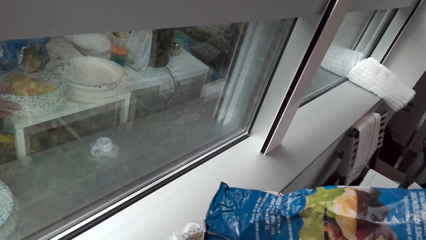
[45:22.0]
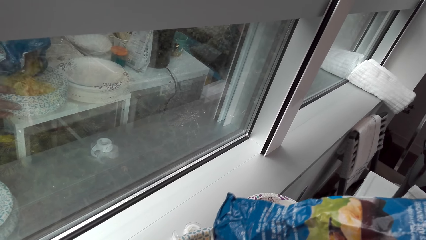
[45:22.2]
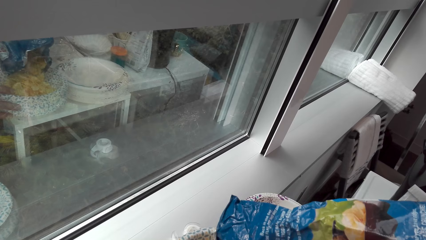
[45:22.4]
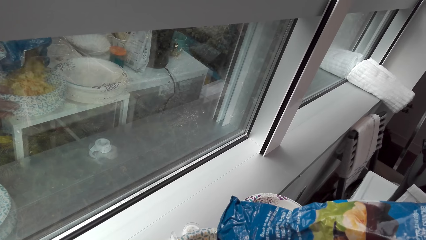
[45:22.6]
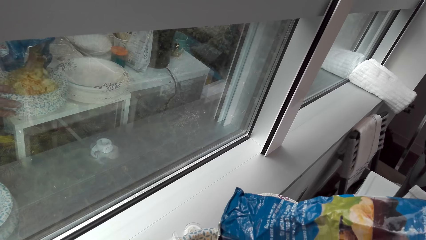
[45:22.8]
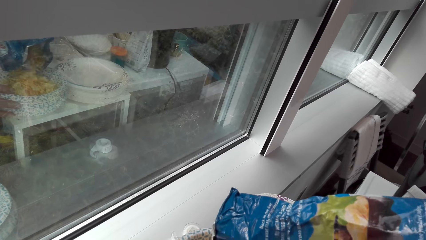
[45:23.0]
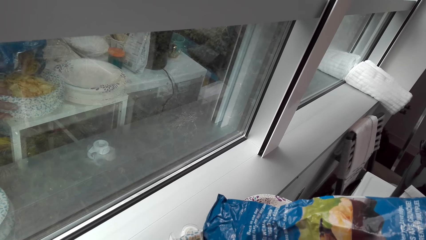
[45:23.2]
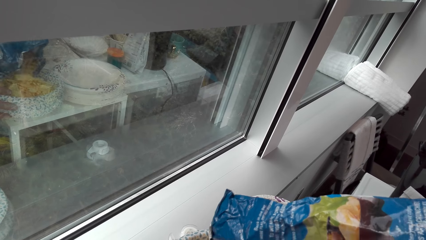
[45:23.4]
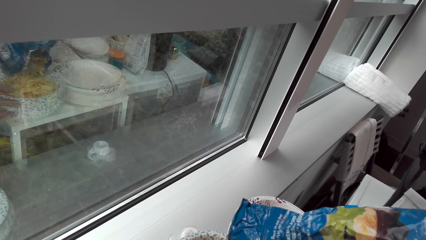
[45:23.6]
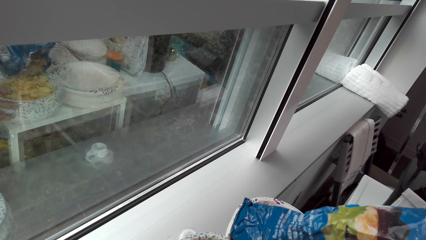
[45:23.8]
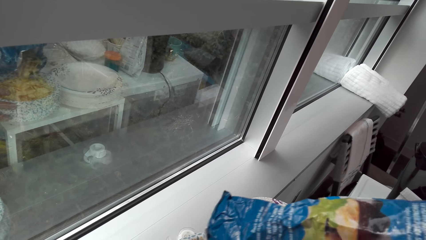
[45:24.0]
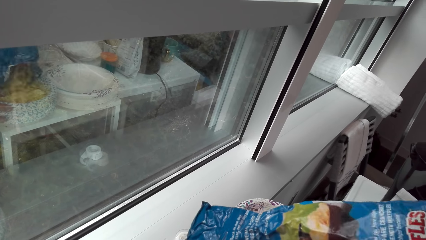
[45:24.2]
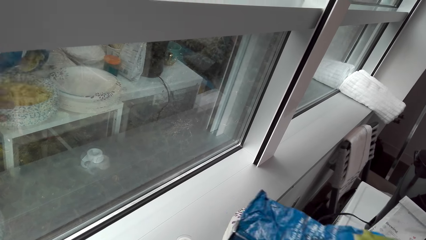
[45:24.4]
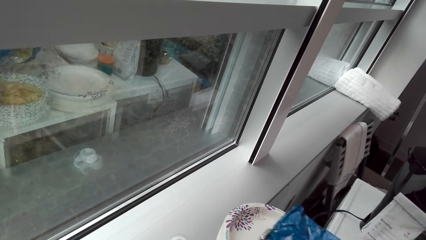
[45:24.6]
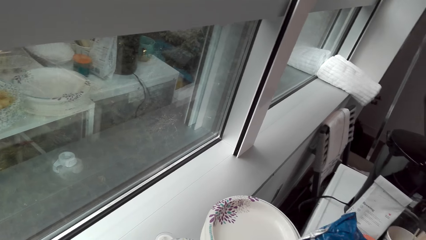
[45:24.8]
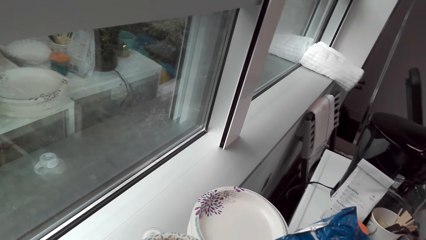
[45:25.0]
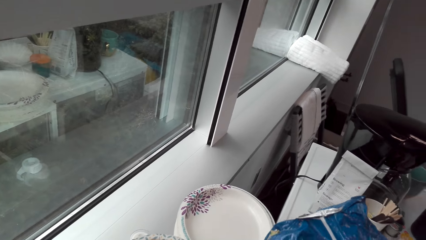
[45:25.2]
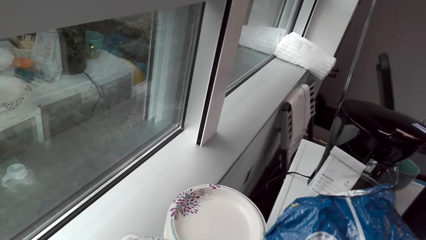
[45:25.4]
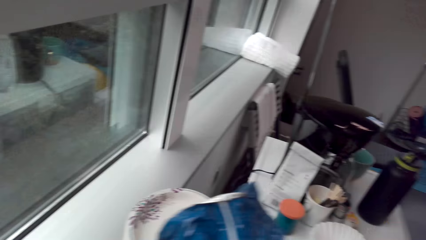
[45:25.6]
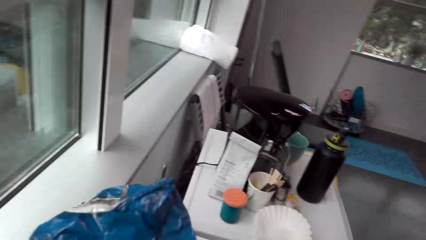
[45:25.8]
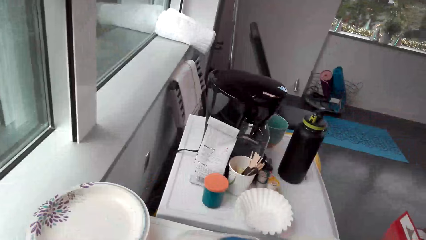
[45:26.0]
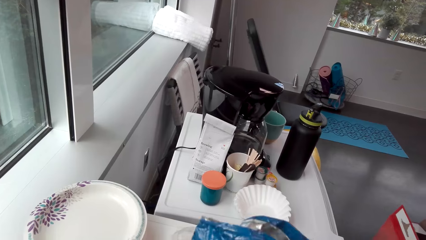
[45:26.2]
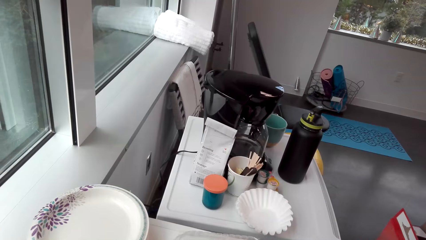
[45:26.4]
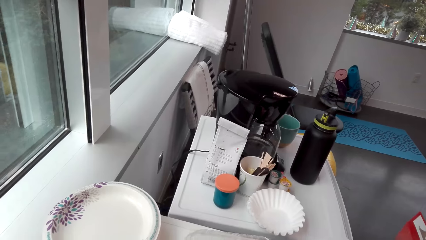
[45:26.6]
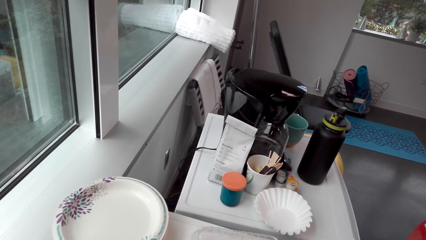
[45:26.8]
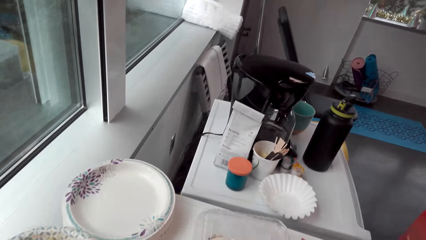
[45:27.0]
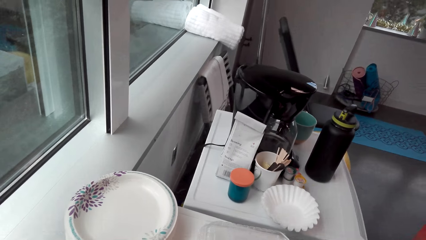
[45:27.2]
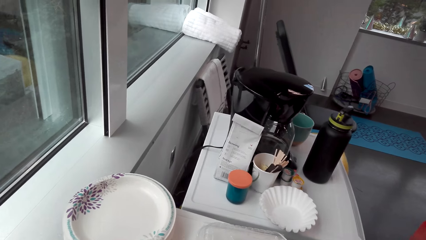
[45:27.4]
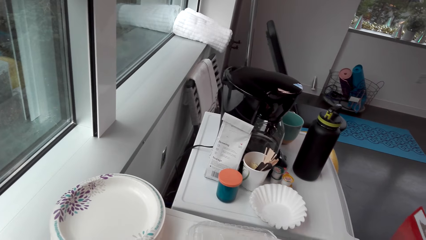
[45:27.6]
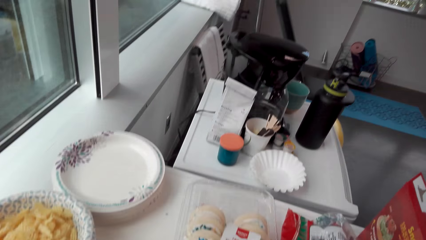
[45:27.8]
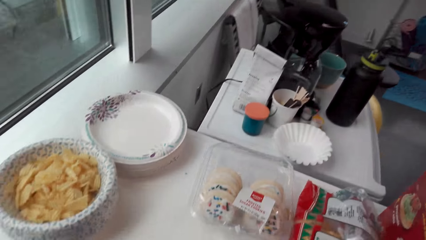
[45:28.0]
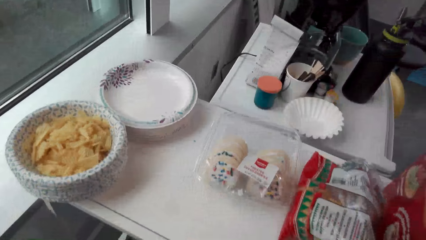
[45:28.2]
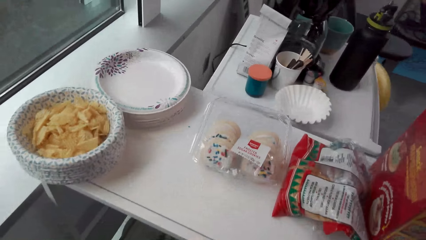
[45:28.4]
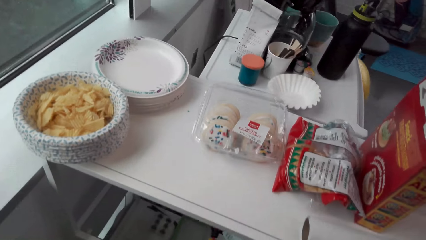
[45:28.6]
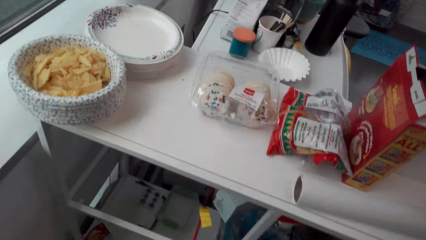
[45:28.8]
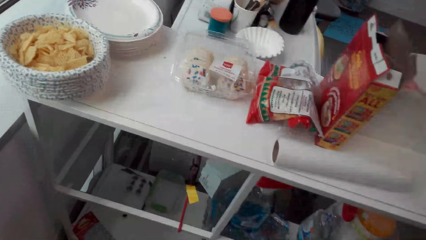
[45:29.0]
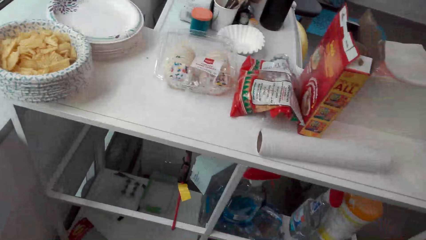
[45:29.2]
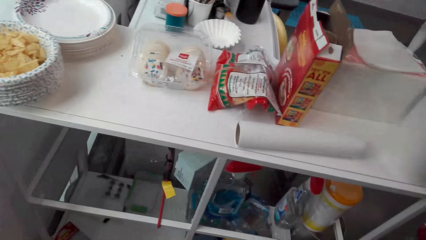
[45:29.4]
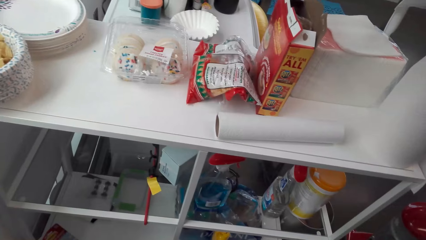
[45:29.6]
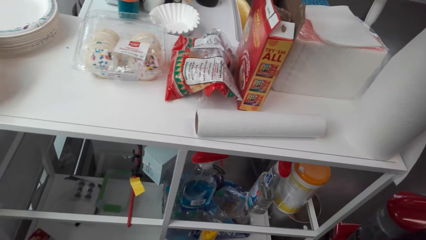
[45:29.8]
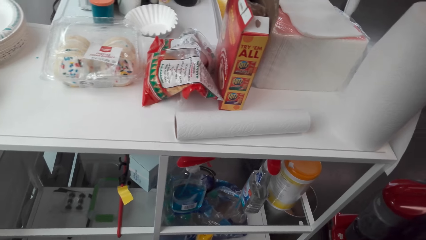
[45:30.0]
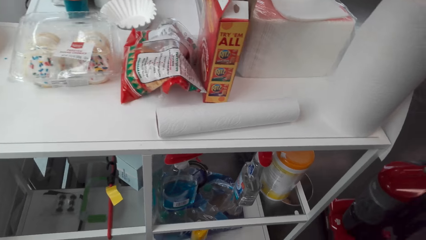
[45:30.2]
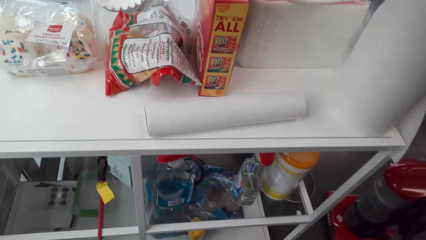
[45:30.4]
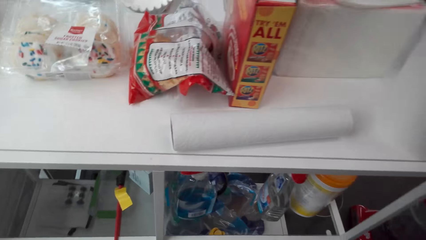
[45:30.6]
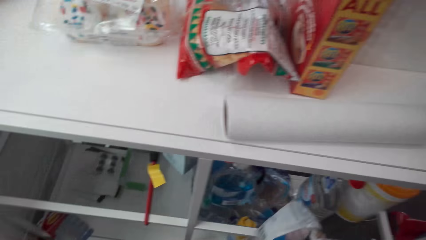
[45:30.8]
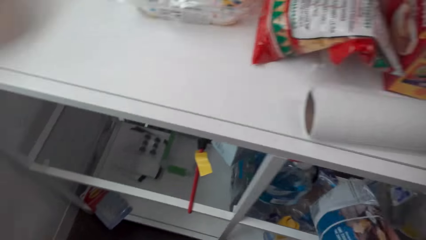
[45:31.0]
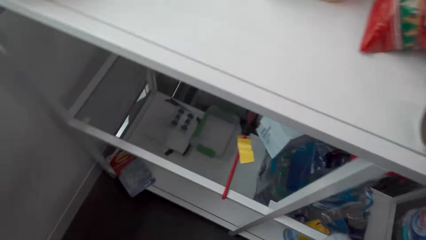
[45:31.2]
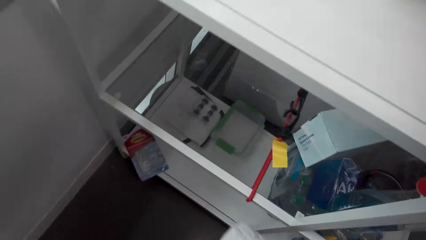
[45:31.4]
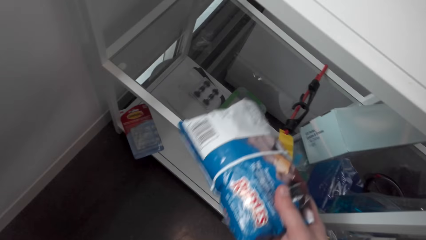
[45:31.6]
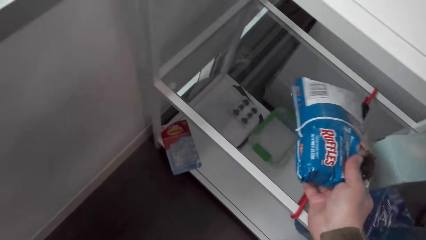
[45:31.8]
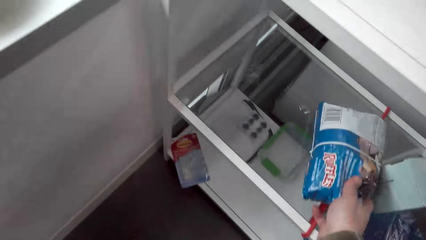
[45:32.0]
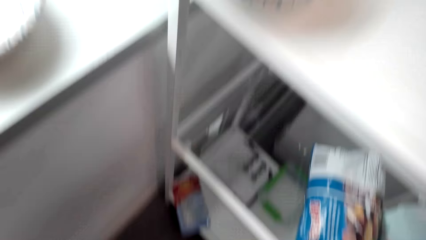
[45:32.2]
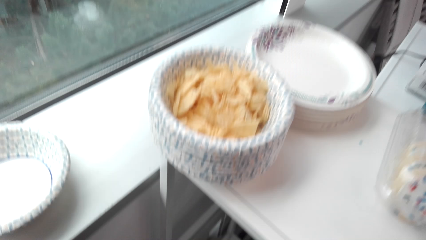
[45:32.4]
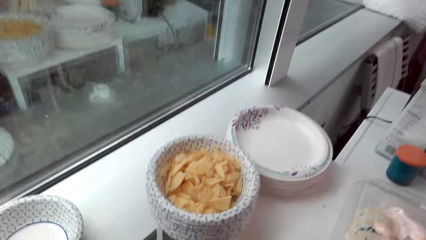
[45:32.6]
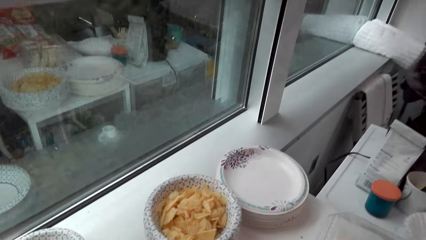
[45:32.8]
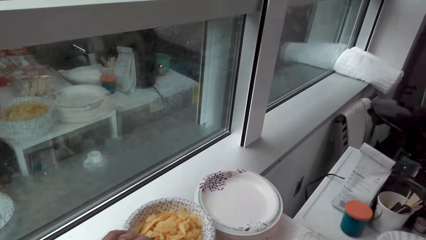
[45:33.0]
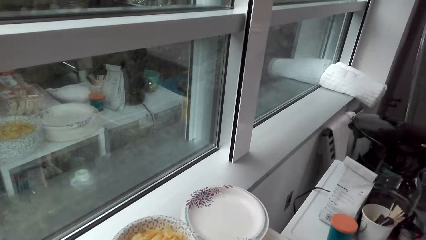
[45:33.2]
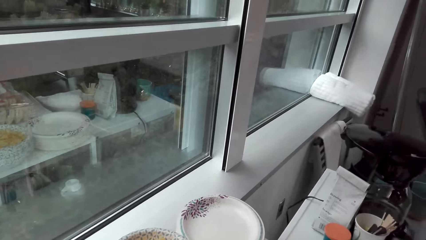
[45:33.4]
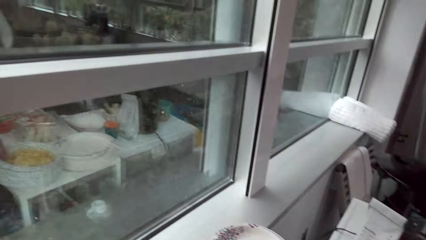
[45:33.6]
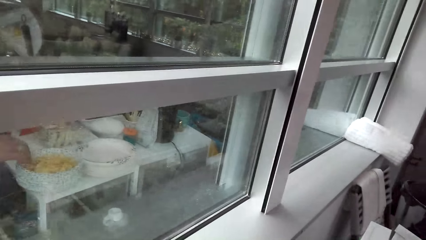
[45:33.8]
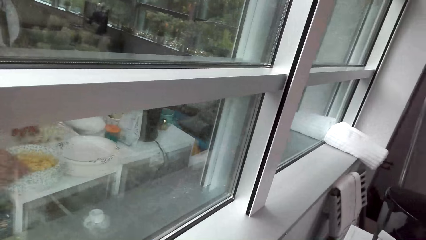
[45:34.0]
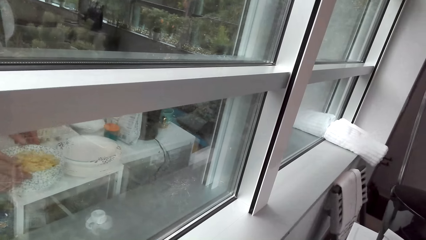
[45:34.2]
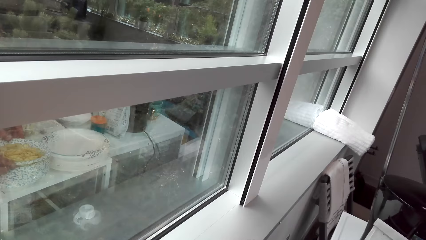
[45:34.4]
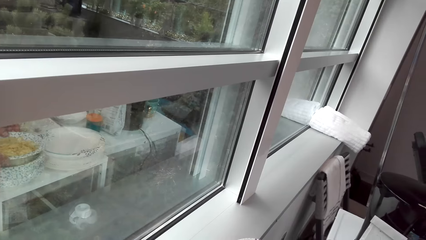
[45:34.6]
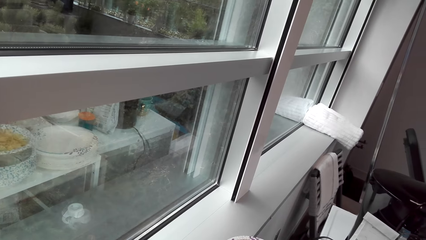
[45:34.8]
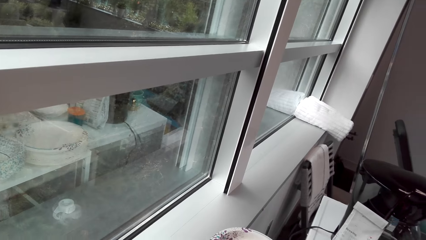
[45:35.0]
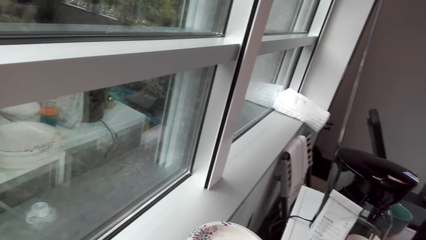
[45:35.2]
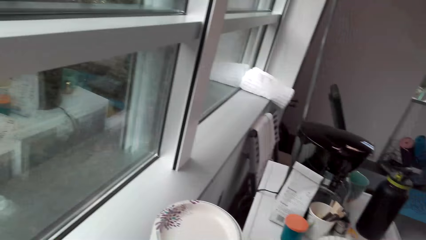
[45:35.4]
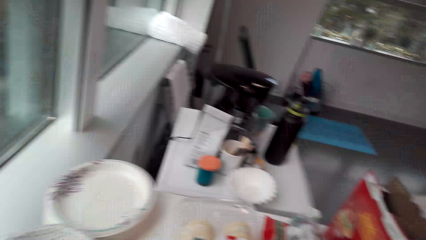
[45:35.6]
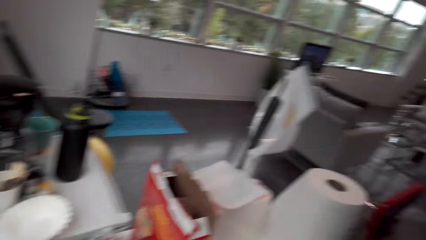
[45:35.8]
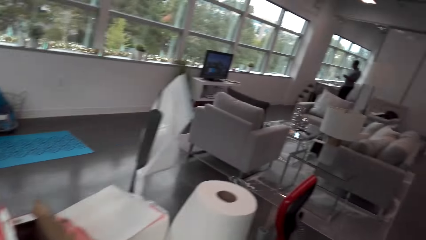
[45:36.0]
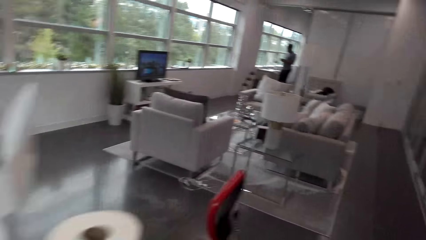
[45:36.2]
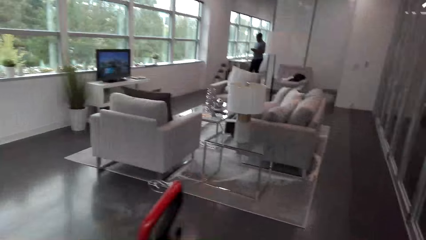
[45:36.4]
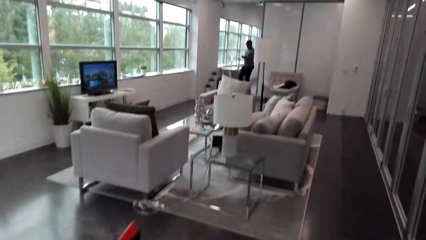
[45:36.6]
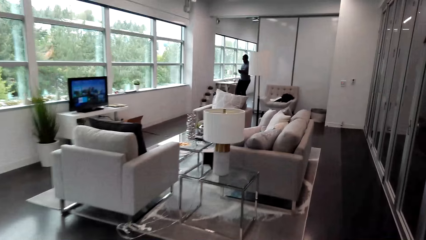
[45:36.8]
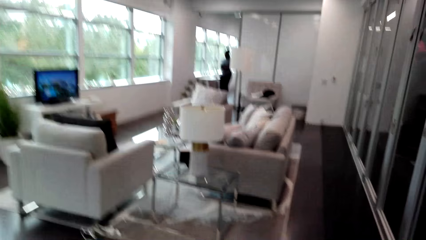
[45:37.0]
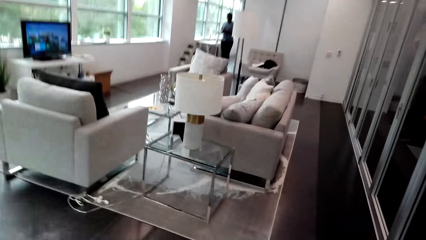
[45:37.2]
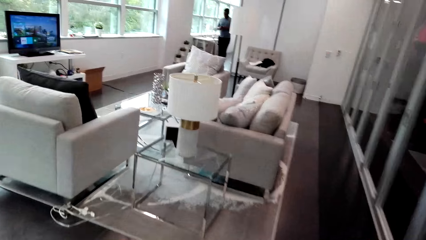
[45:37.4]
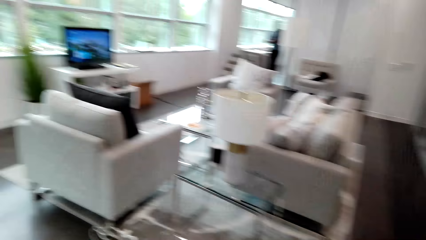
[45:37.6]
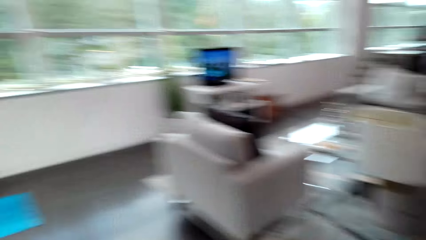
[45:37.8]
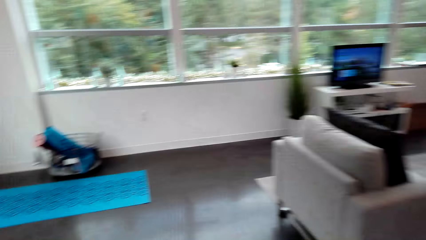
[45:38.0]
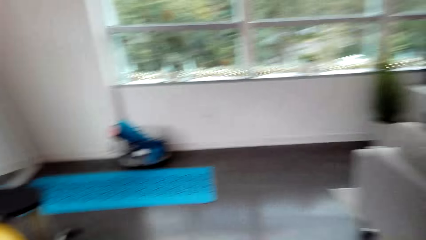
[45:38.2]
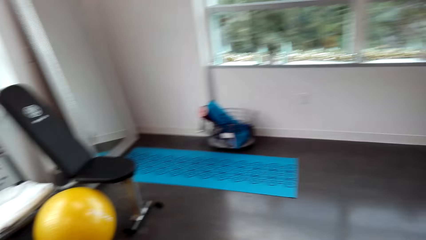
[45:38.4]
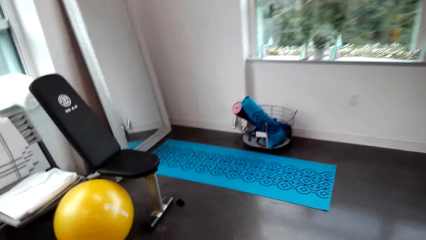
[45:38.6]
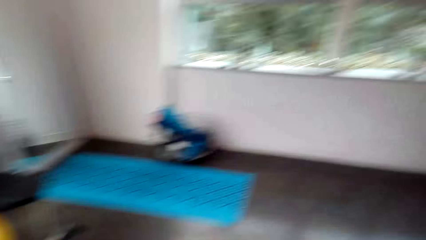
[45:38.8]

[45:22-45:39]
The camera wearer puts the snacks on the plastic plate. They fold the sachet. They put the sachet under the table. They hold the snacks. They take the plate. They walk in the house.
